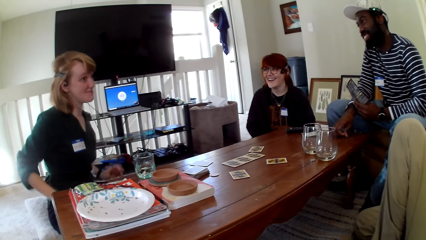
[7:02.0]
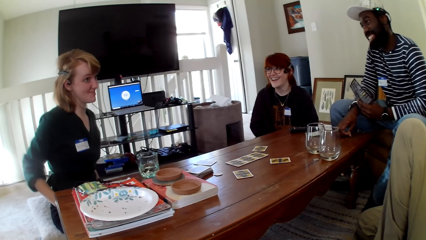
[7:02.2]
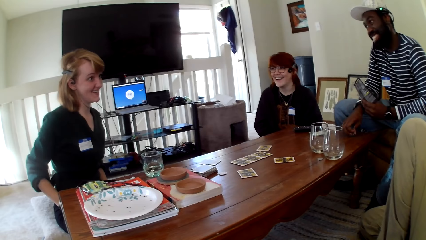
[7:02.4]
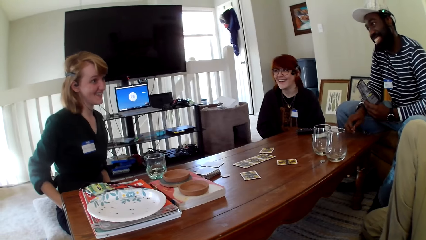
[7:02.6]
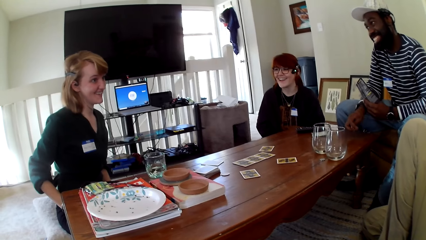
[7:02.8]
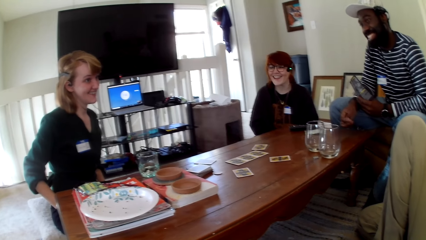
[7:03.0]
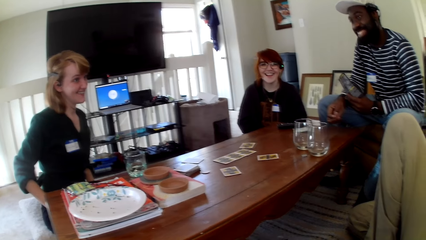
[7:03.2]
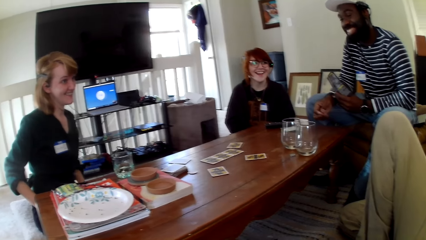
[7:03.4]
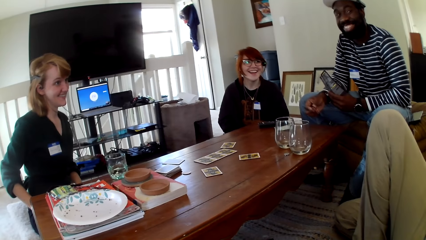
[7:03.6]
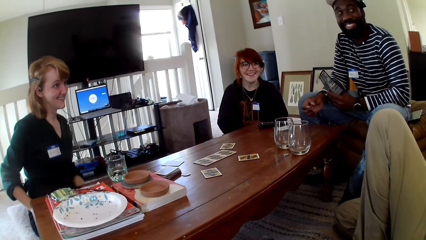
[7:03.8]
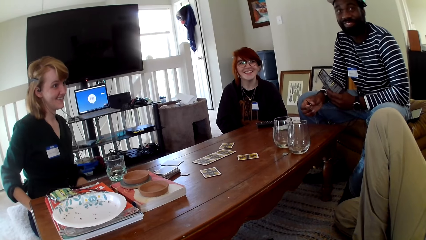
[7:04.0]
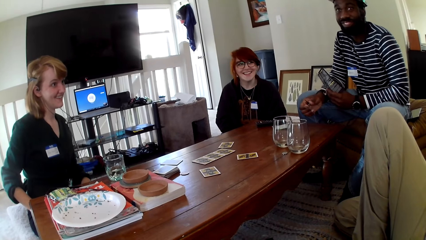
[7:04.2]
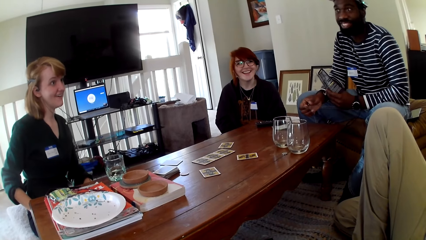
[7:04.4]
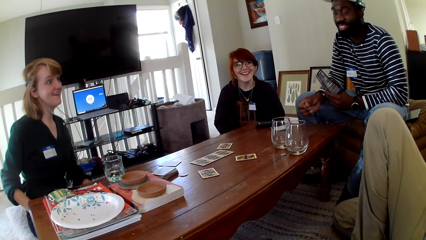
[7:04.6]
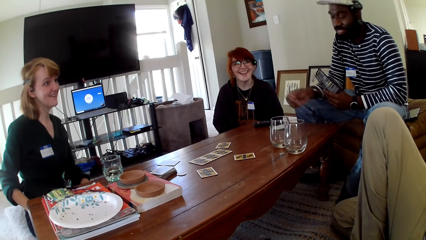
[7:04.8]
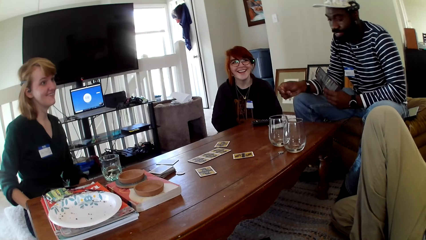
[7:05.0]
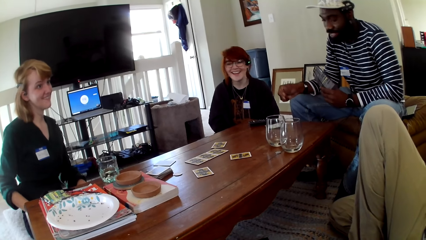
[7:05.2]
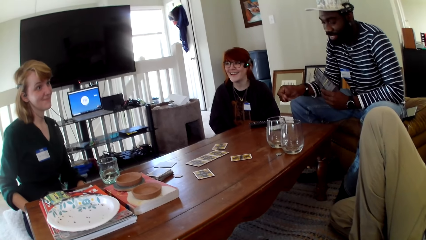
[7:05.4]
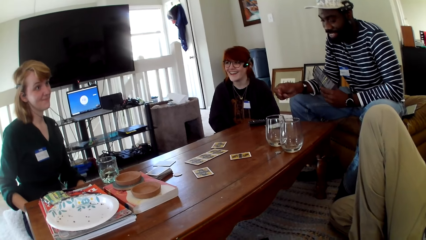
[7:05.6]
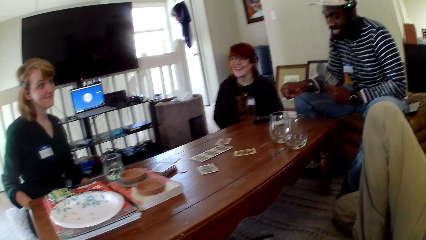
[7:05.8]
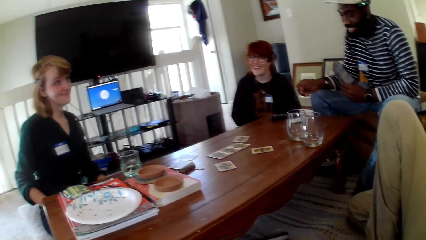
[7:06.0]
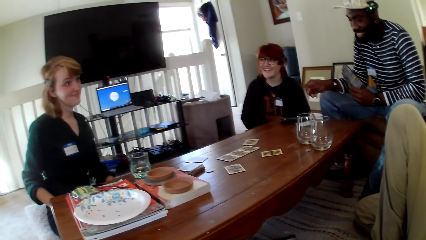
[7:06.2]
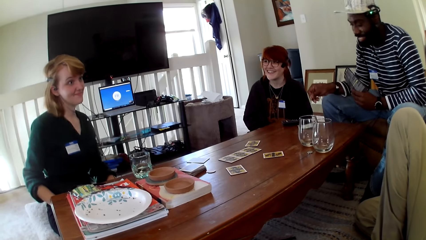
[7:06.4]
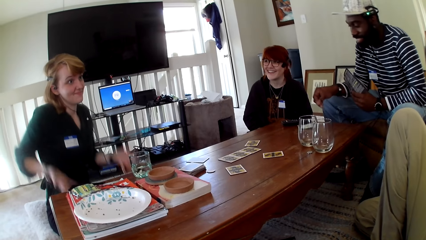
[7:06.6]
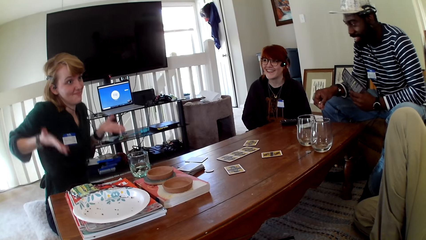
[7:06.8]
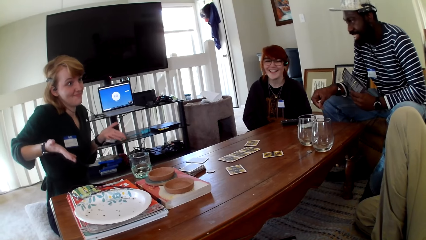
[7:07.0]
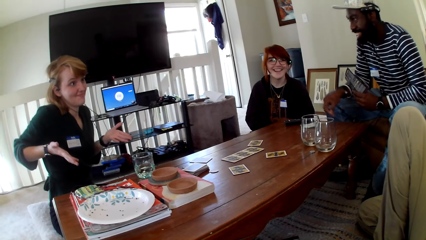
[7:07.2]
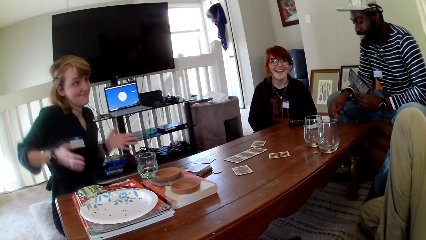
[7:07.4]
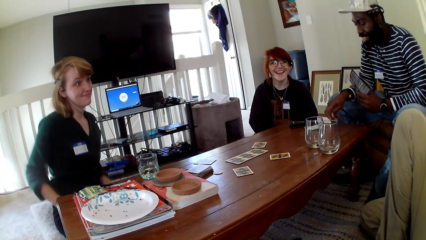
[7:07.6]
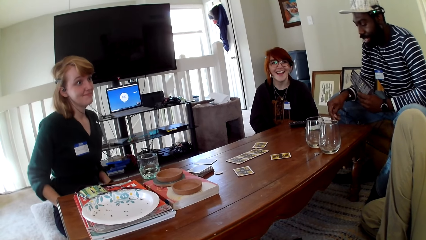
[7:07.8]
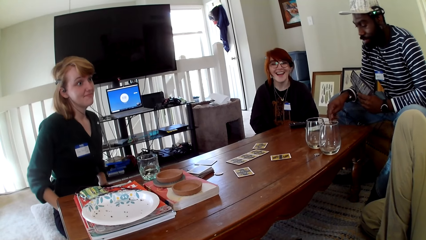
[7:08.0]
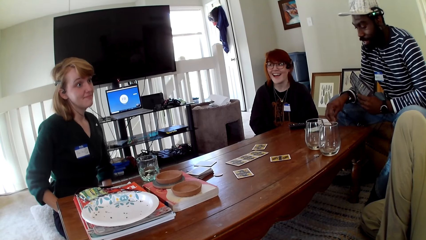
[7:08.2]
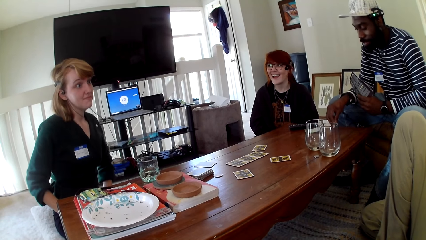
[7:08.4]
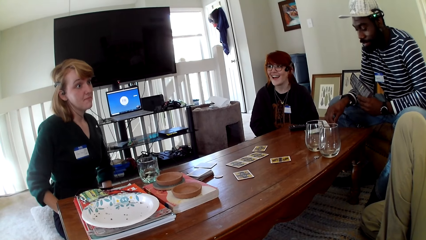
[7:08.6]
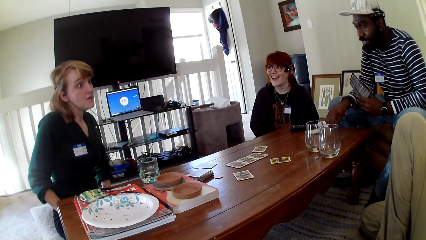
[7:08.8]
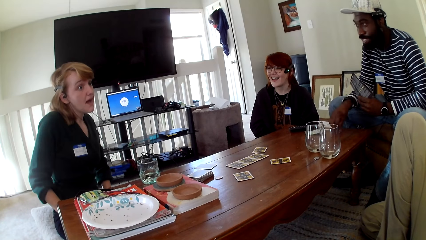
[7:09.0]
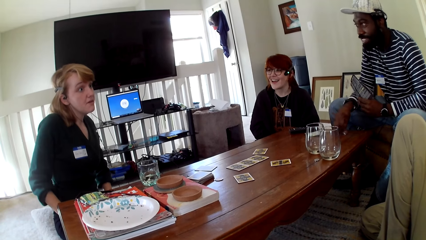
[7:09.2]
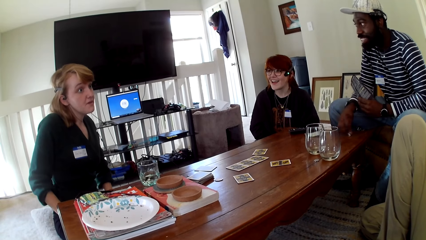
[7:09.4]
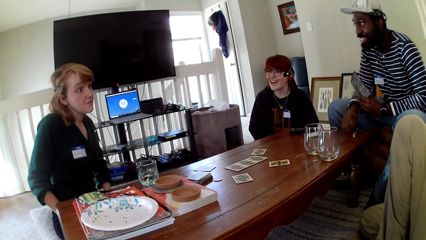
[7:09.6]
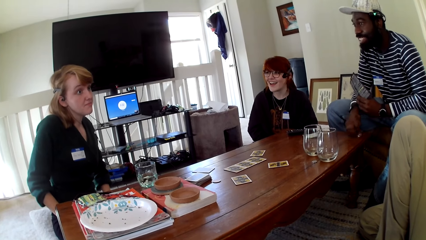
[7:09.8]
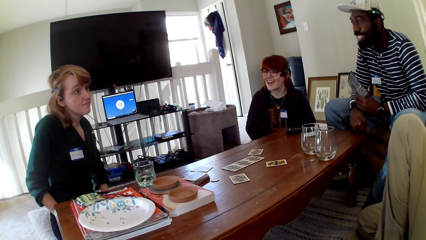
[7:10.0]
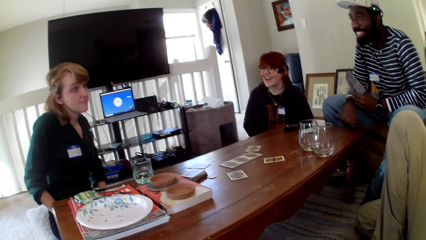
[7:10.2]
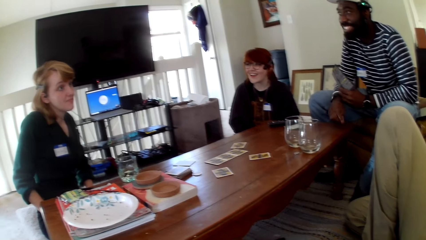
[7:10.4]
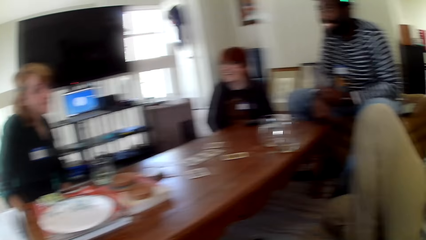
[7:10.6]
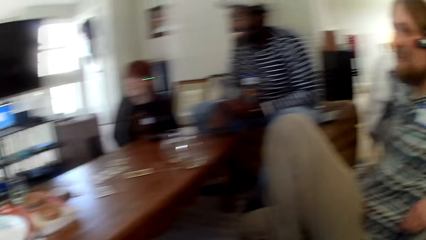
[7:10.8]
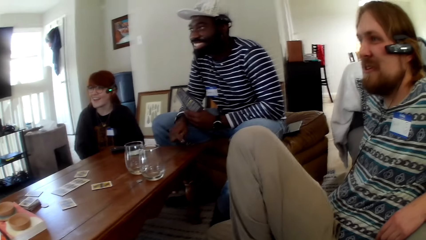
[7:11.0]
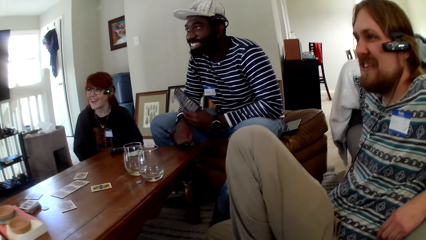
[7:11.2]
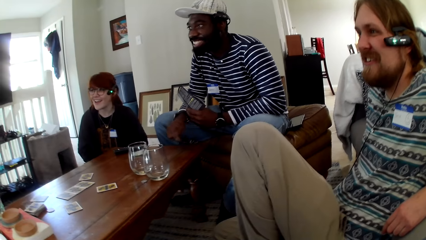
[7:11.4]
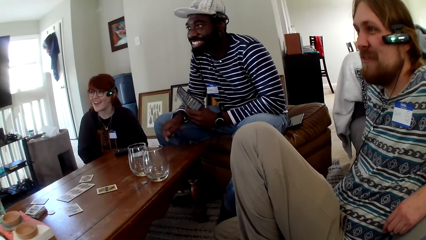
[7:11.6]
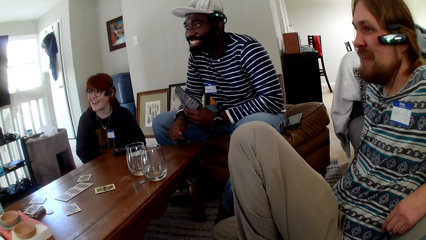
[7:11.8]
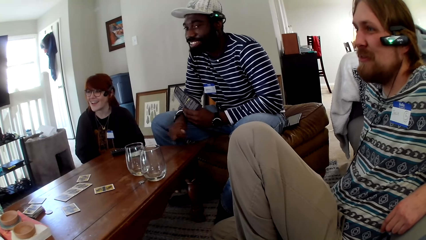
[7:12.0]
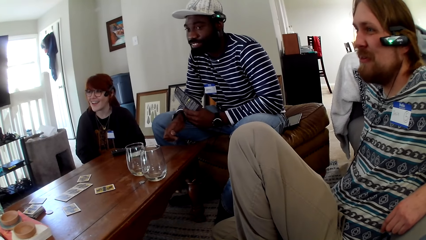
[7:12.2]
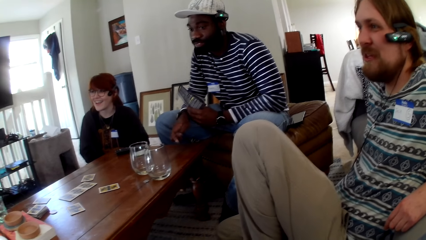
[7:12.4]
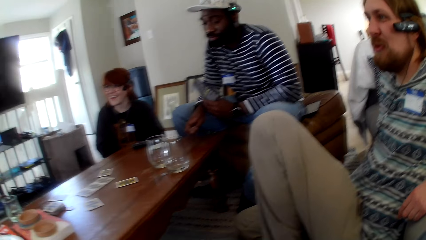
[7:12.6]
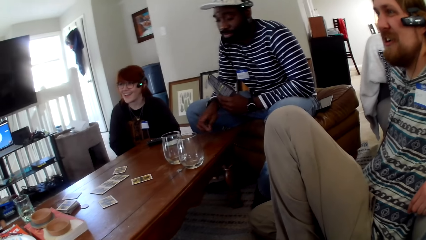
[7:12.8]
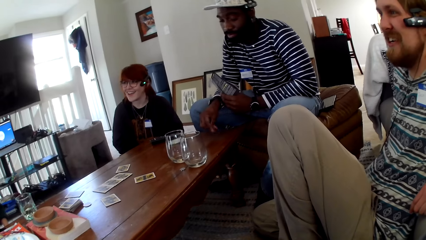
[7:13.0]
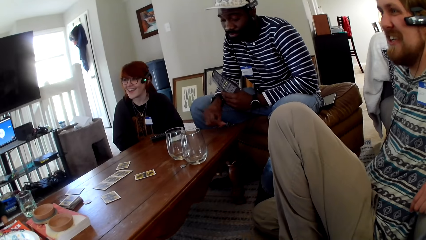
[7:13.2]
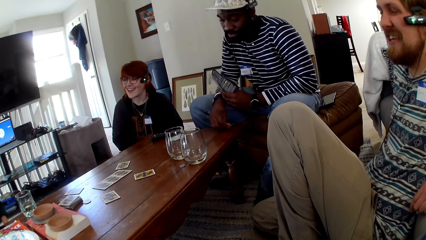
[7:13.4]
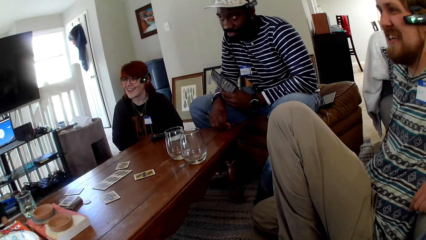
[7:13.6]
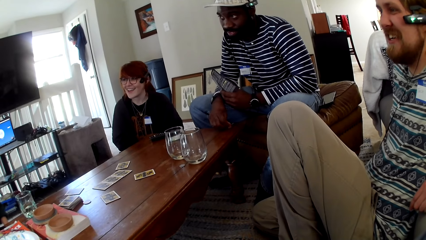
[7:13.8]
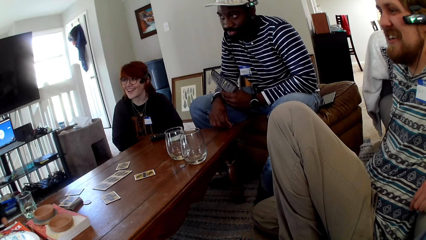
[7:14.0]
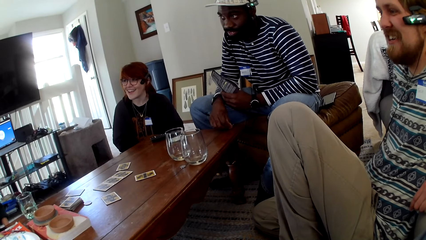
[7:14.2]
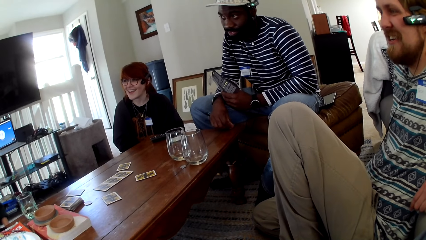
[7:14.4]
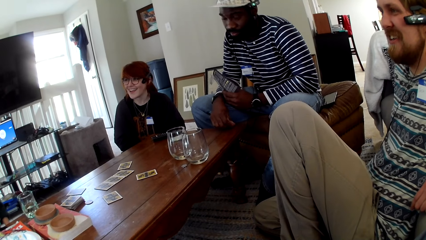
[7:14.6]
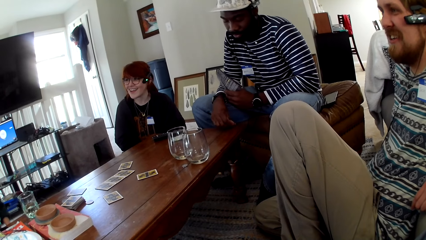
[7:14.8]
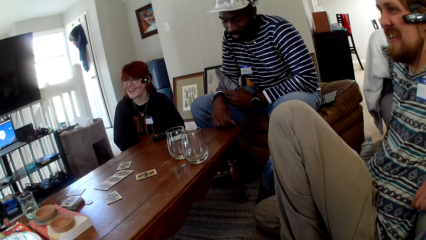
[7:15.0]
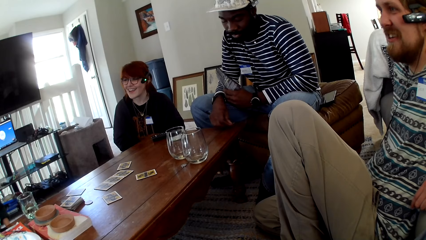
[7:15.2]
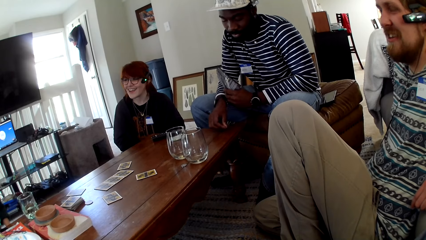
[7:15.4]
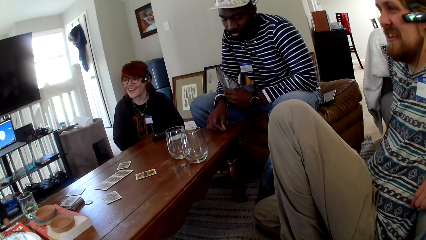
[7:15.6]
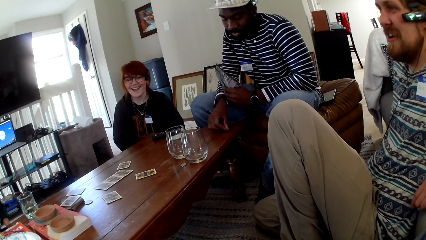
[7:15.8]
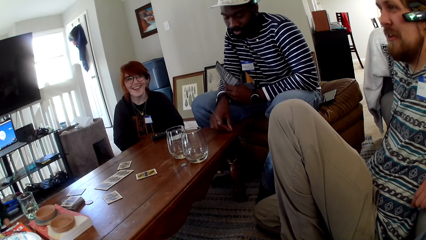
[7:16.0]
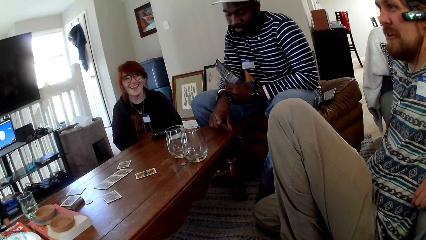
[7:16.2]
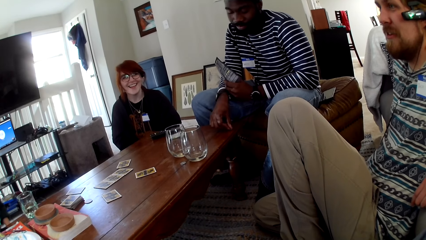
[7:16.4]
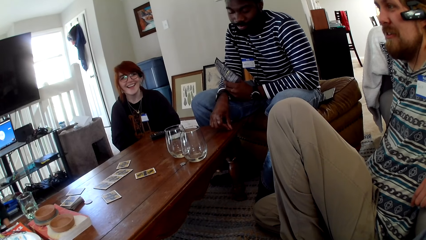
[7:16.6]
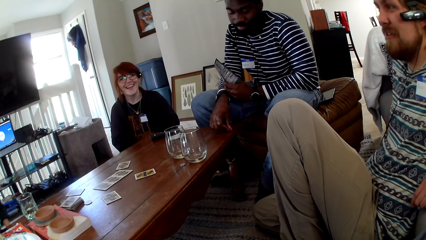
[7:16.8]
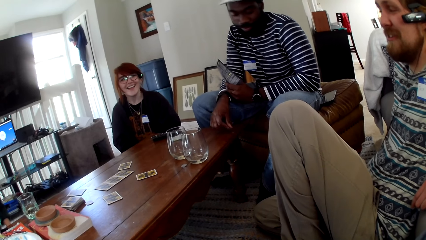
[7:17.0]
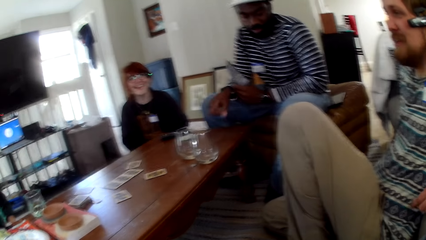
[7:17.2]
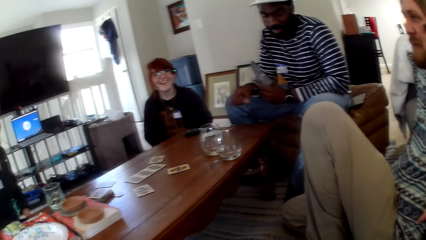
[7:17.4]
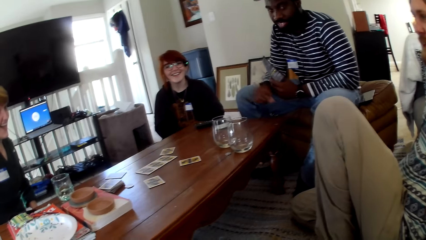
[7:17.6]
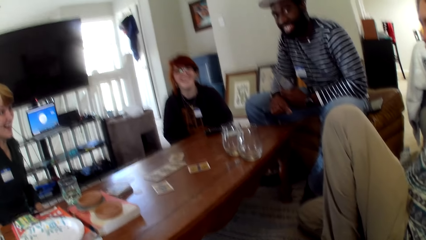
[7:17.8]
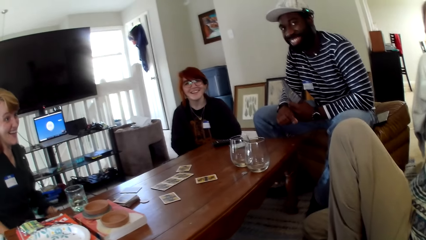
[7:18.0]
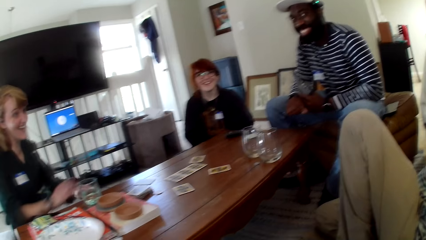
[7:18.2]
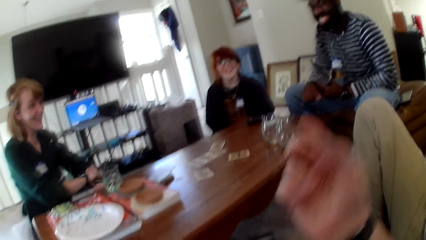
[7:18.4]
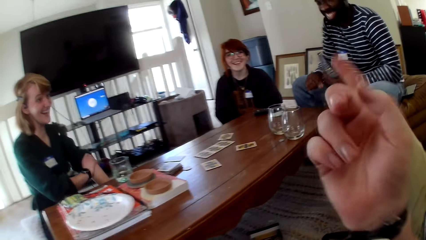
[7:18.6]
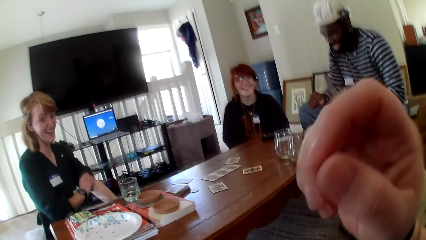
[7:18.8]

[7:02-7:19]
A woman pulls her hand off something. A man puts something on the table and picks up something. The woman gestures her hands. A person raises a hand up. The man puts something on the table.
